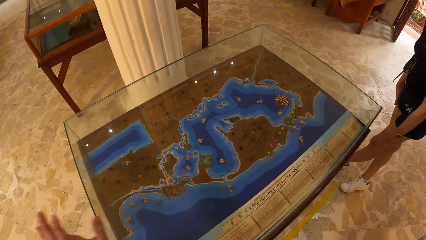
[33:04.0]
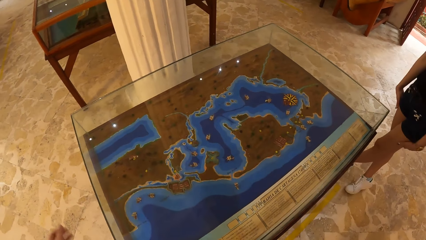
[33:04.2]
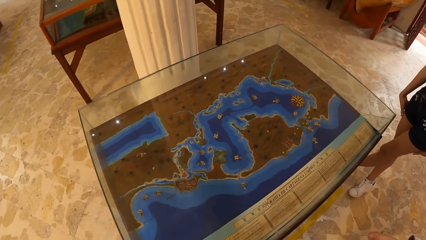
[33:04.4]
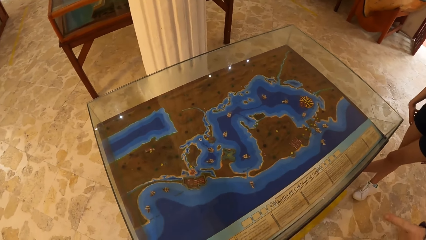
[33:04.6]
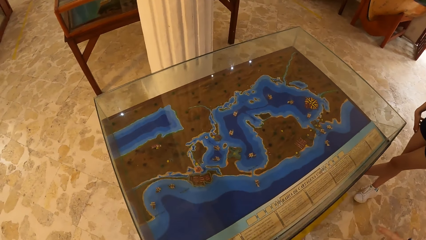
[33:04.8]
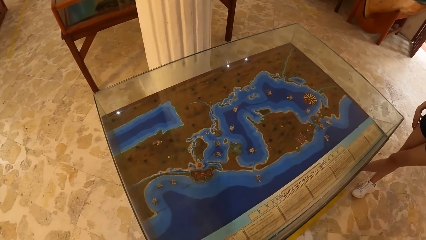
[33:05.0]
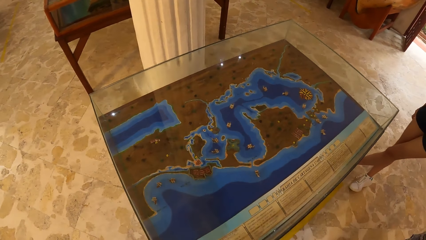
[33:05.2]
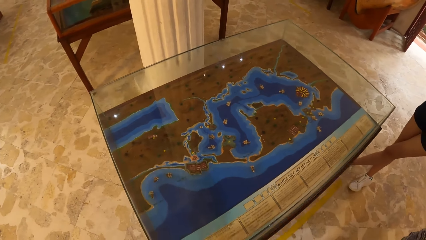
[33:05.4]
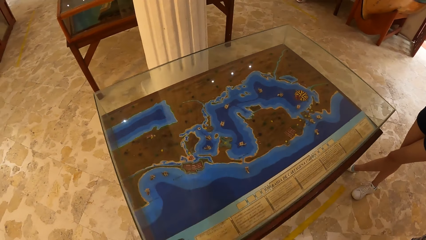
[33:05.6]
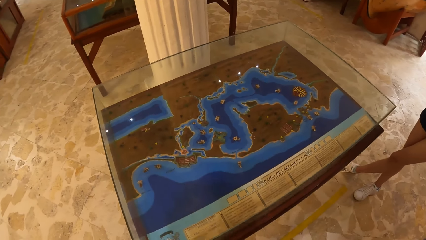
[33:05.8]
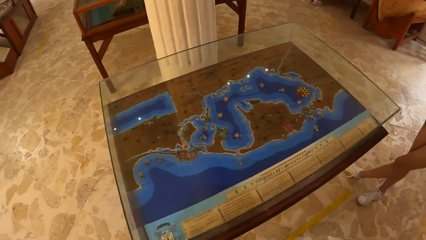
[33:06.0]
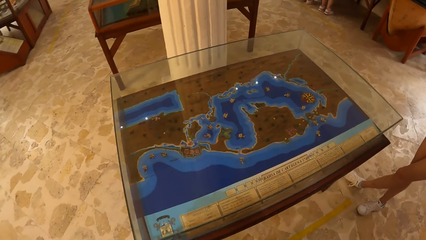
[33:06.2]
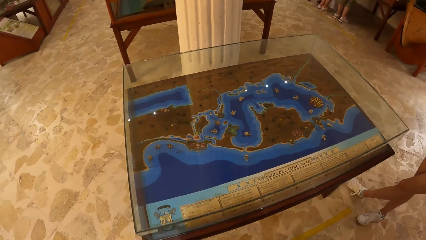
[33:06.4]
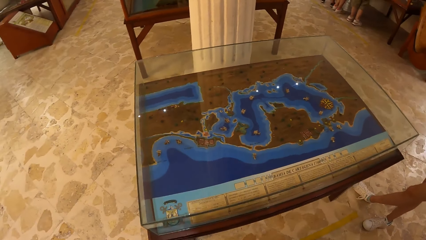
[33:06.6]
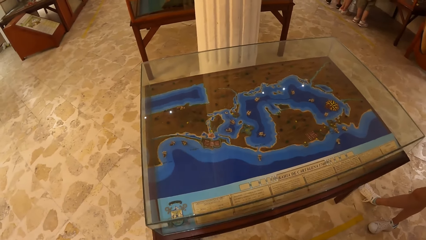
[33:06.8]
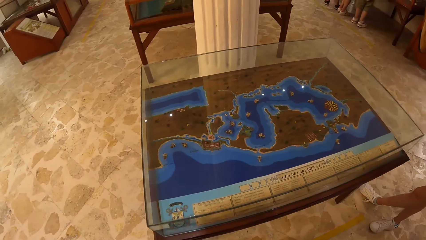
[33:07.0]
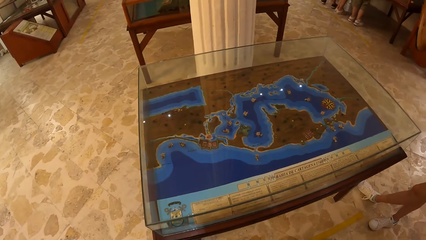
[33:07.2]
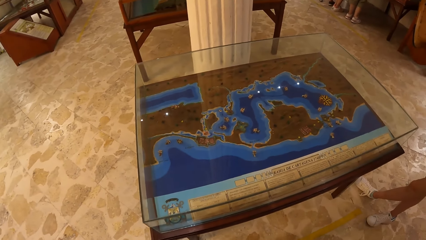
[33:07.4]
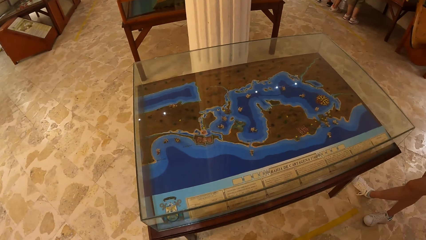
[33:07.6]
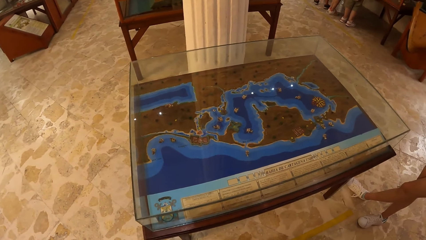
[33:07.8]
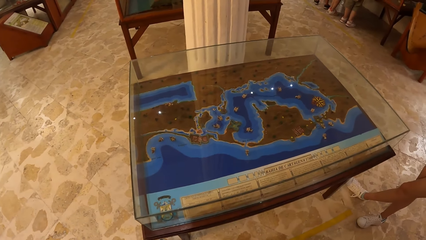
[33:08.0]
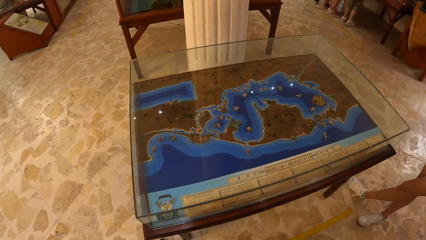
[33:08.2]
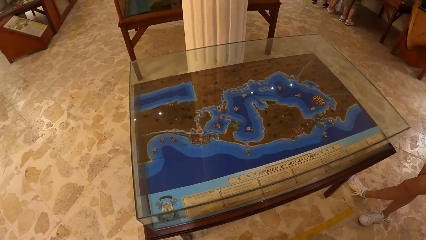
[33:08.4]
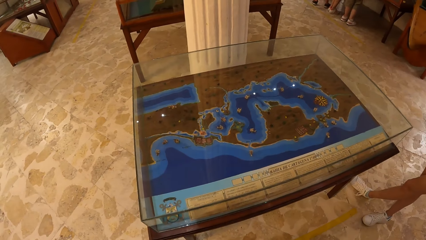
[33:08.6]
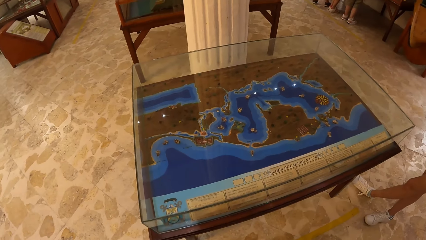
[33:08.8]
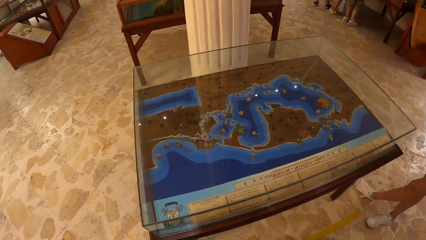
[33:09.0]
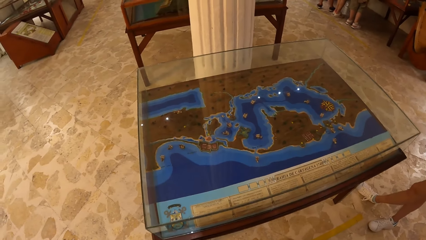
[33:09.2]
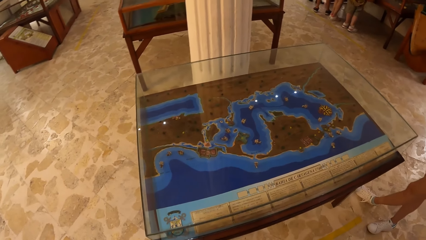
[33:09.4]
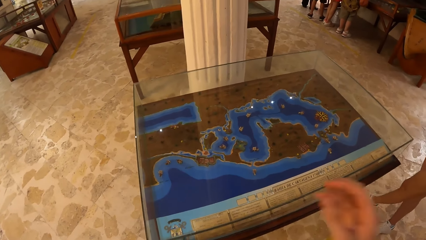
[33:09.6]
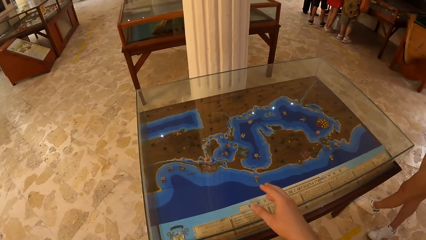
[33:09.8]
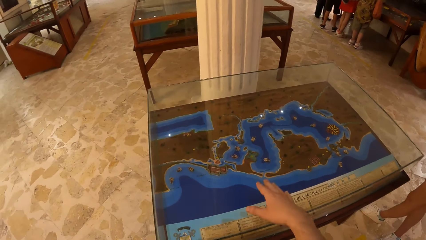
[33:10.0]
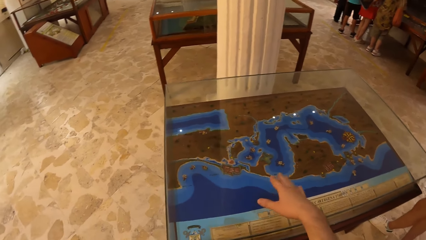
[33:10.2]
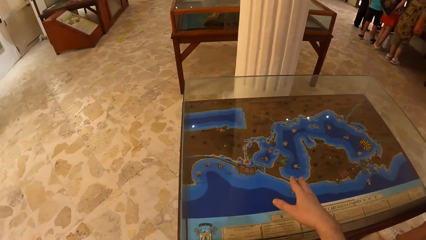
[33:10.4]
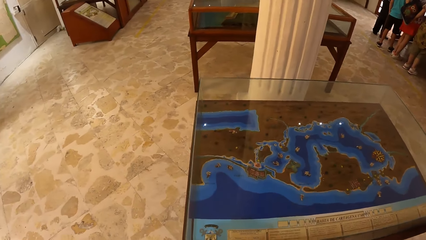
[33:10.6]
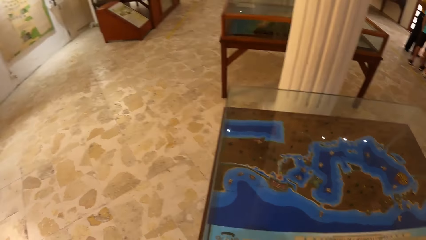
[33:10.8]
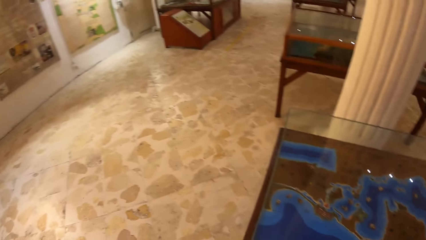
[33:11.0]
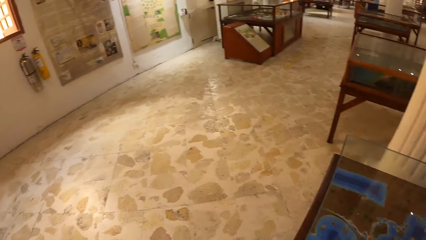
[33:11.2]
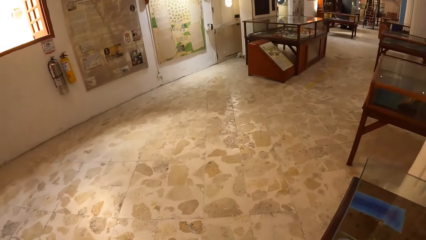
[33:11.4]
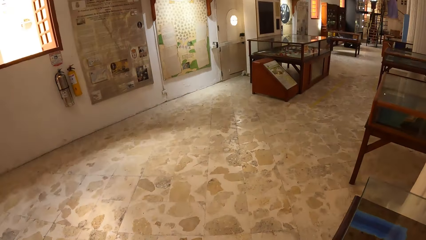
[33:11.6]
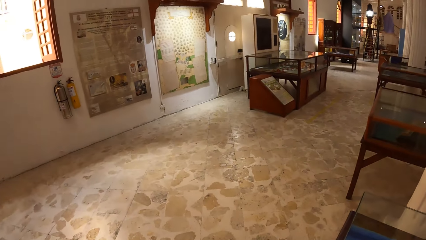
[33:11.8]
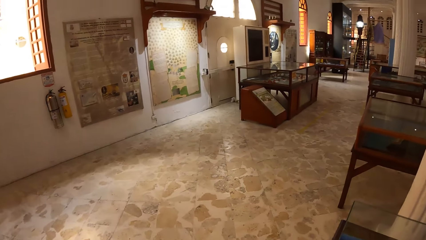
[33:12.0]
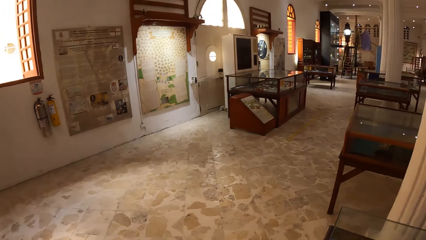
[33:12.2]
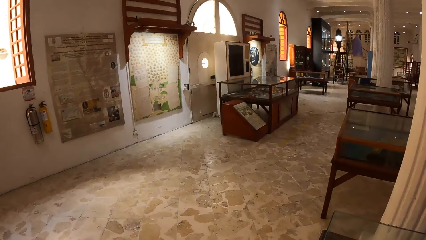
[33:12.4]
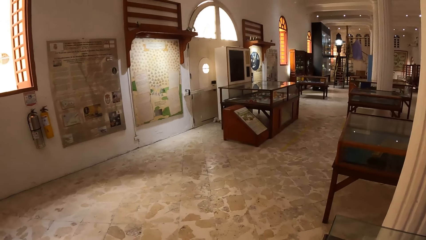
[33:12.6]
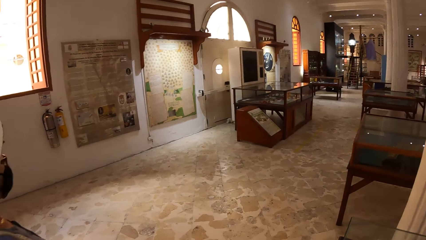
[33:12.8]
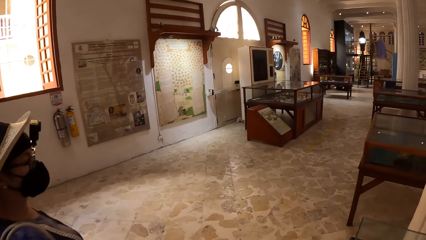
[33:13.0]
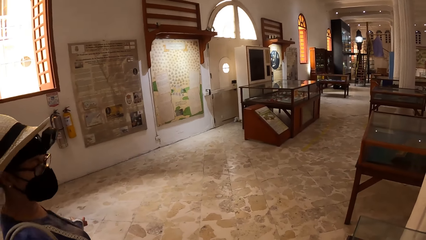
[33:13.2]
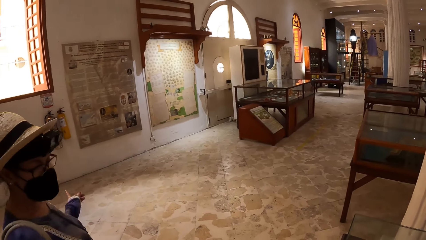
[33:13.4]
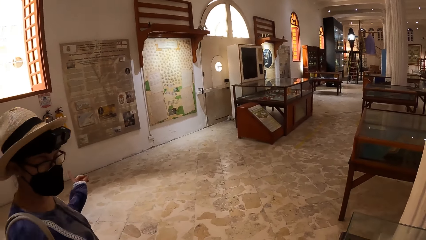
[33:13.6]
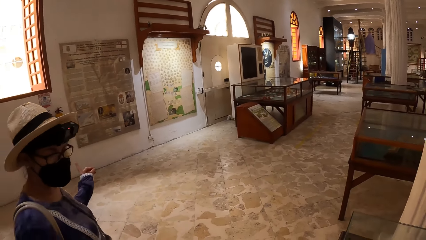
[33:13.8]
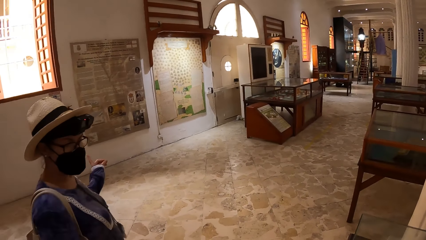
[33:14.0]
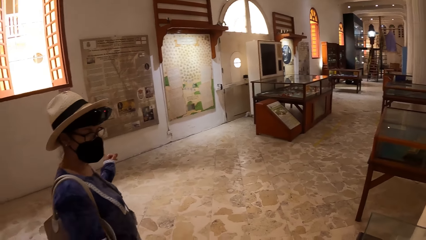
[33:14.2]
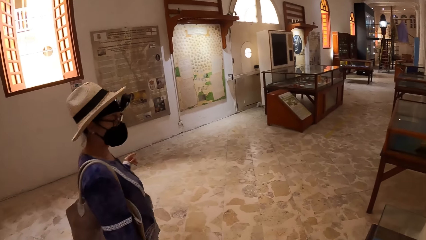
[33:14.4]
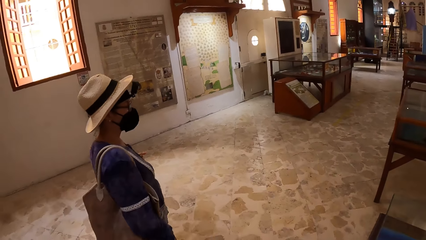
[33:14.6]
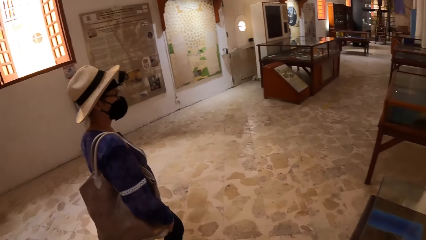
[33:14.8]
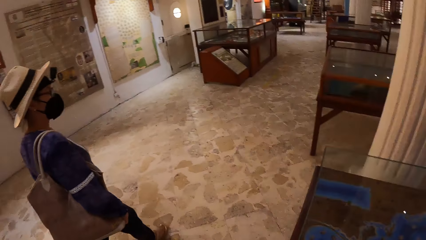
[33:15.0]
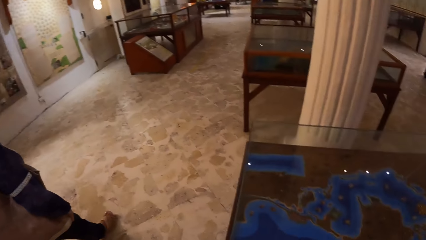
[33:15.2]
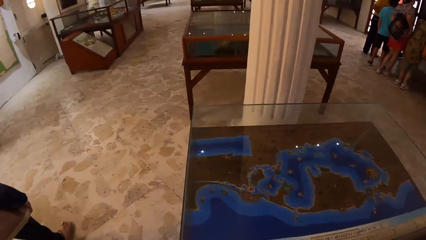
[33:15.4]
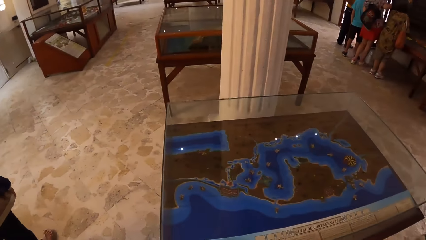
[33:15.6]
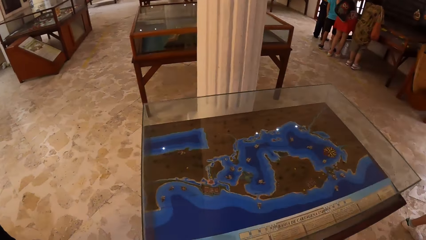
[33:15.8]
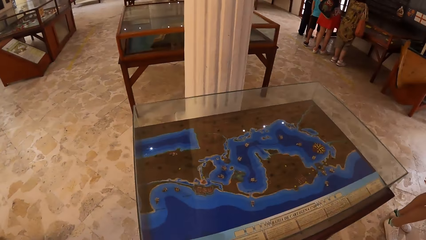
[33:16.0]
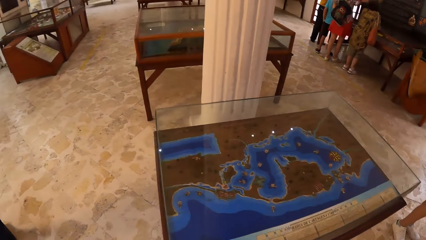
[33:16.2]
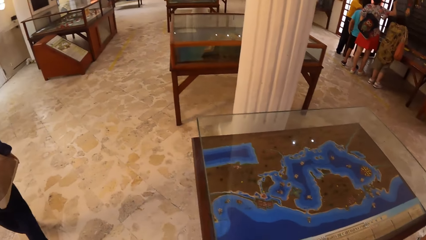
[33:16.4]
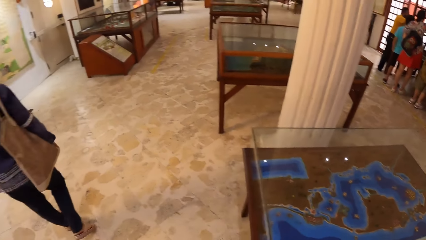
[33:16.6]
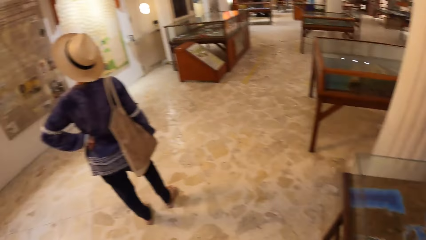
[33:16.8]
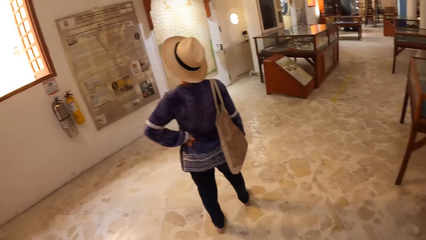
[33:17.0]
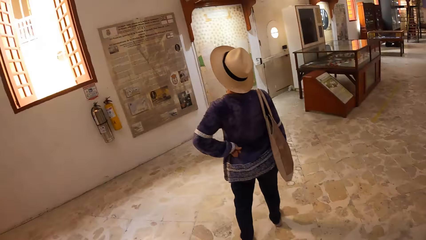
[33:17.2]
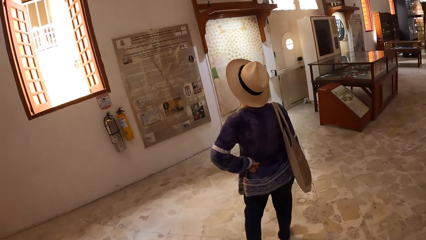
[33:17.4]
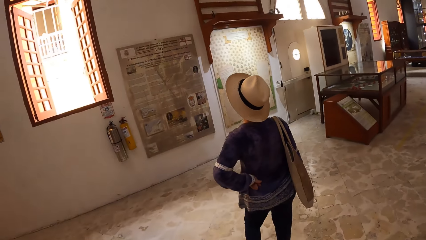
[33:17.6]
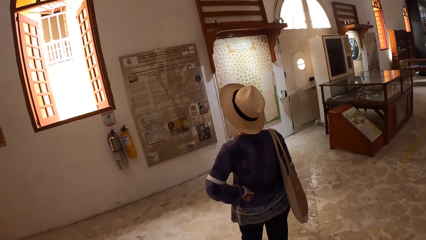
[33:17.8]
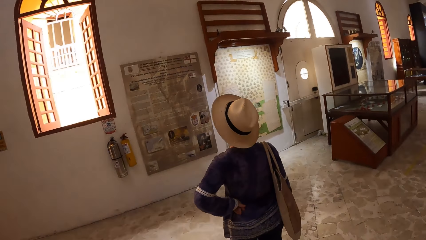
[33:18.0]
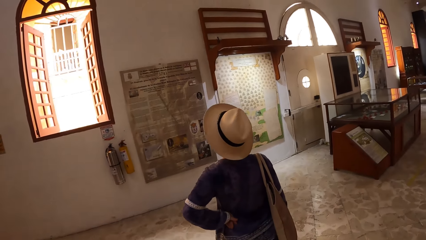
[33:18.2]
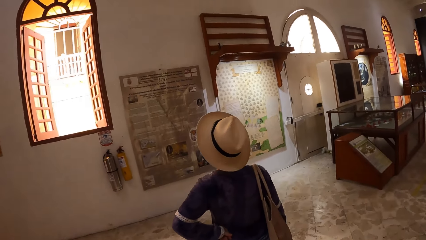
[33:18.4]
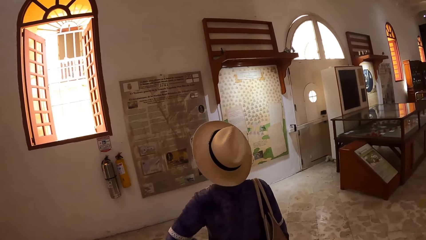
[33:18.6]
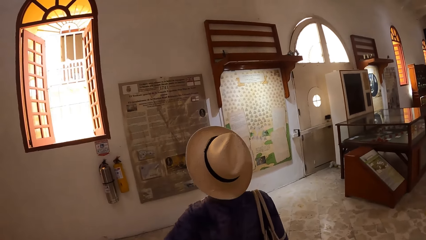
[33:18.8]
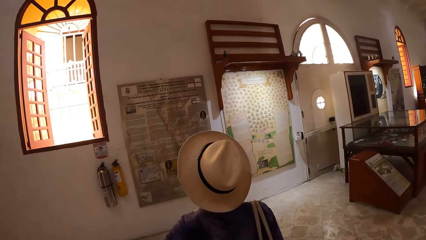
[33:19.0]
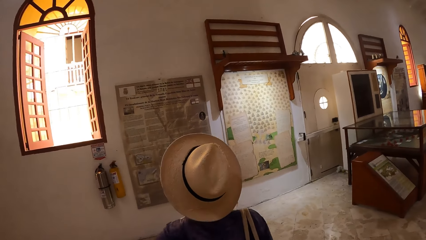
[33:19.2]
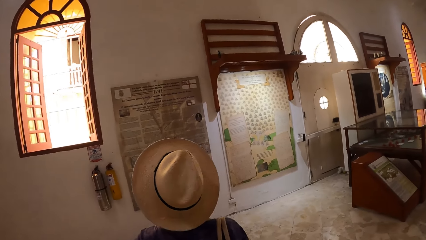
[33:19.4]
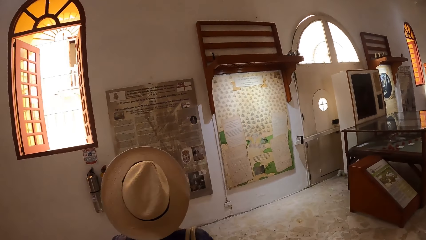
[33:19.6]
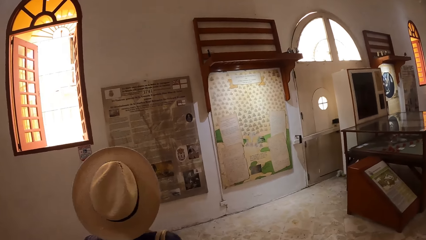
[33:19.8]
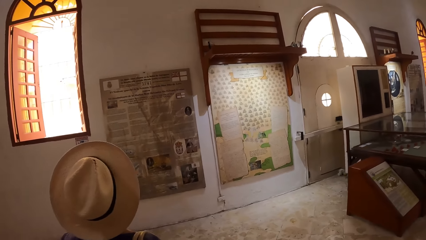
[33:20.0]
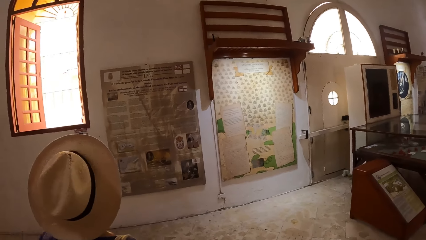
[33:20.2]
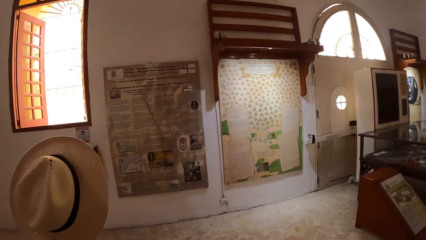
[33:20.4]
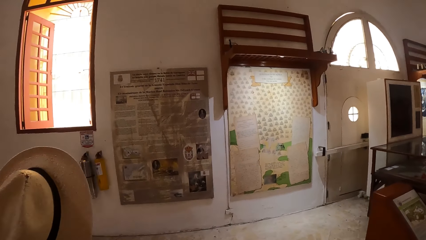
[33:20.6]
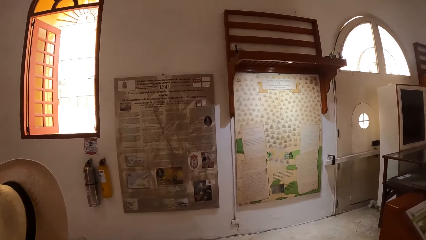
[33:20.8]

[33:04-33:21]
The camera wearer stares at a glass. She stretches her right hand towards the show glass. She points at the glass with a hand. She looks around. She interacts with a person. She looks around.
